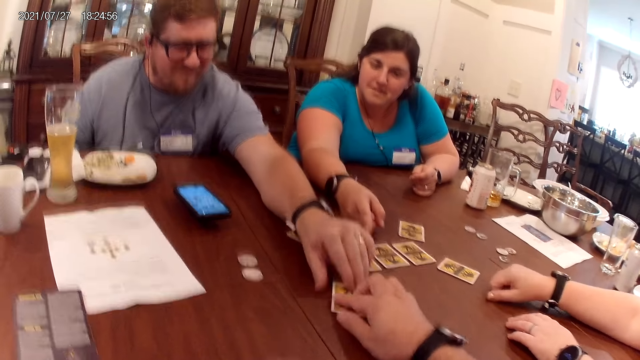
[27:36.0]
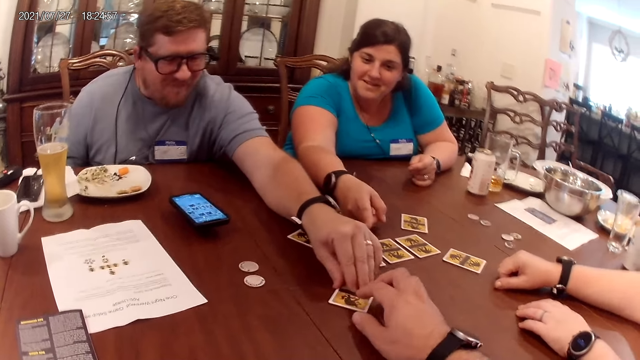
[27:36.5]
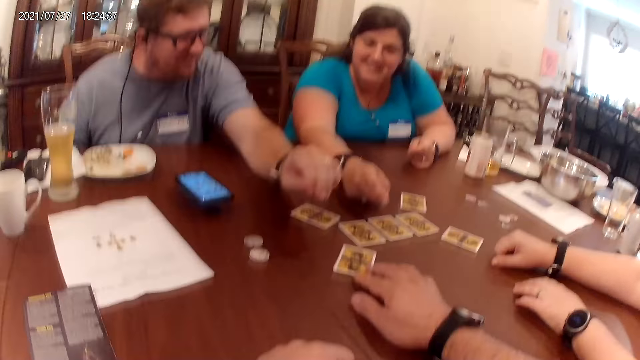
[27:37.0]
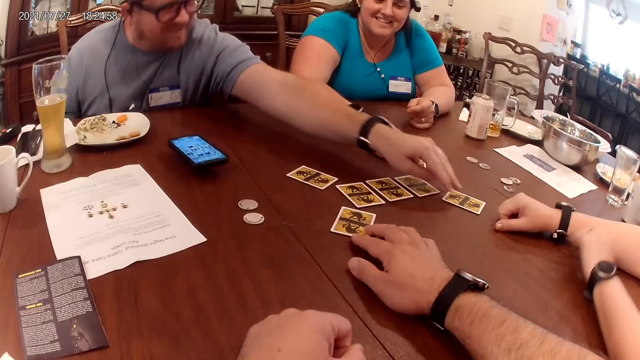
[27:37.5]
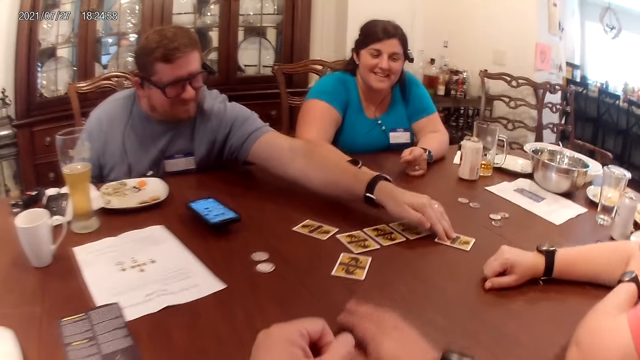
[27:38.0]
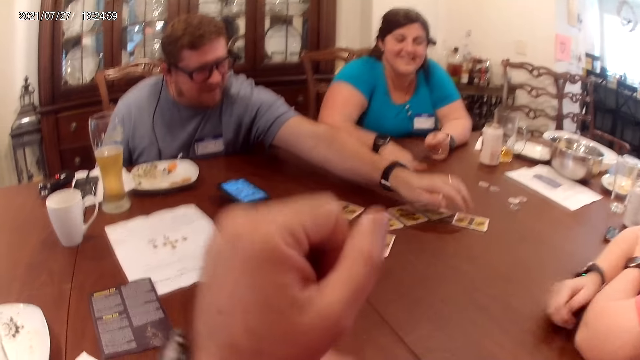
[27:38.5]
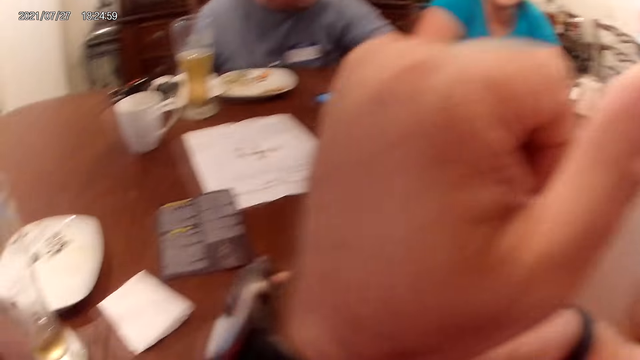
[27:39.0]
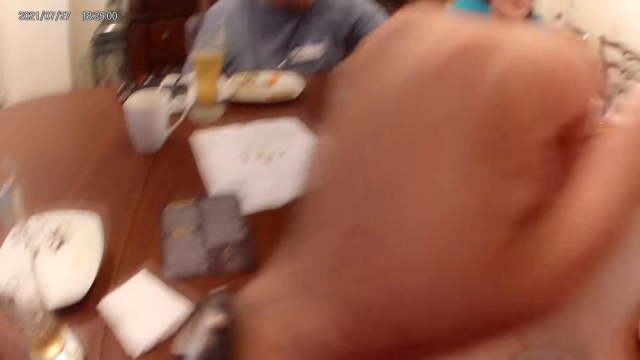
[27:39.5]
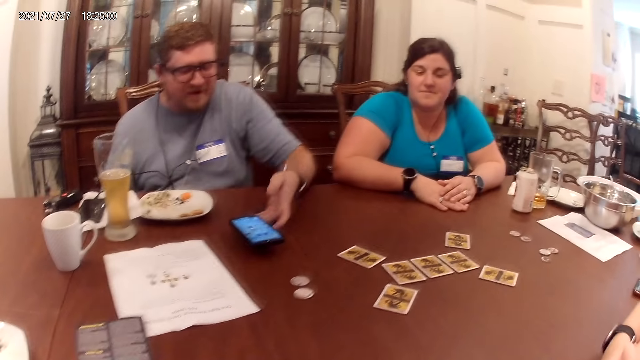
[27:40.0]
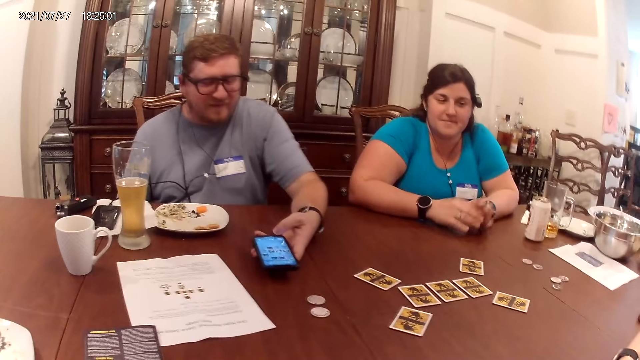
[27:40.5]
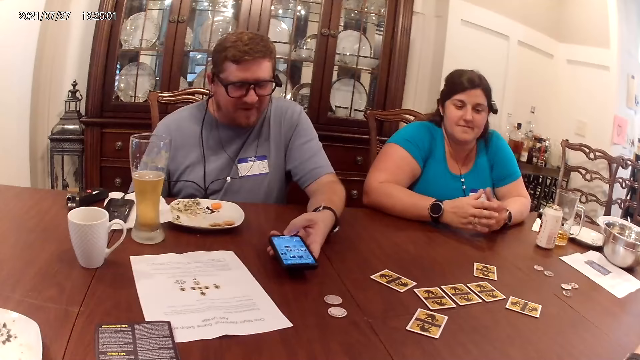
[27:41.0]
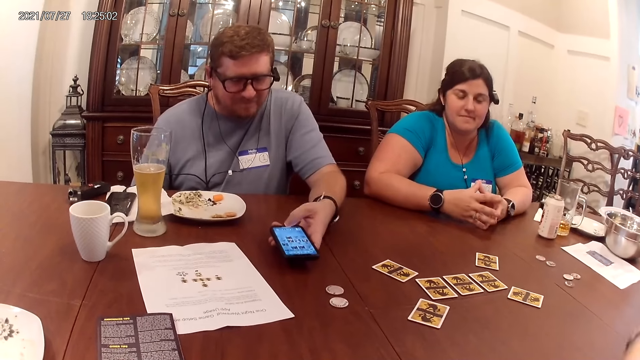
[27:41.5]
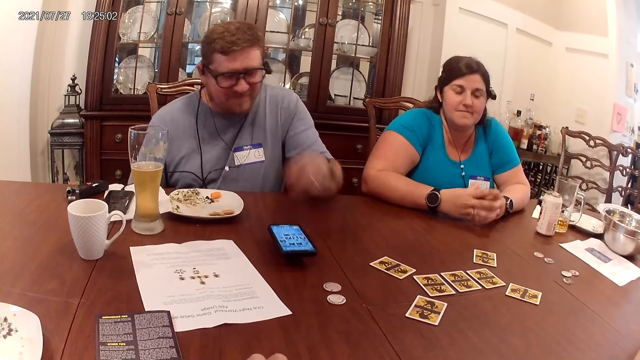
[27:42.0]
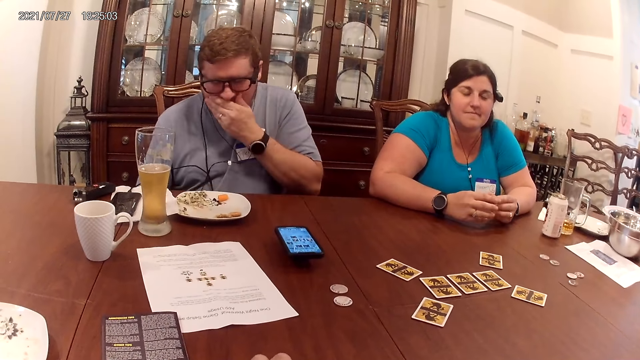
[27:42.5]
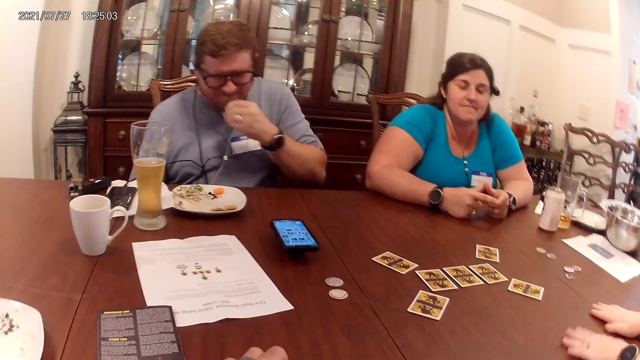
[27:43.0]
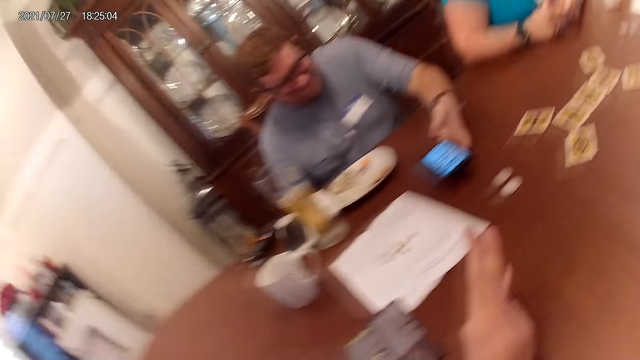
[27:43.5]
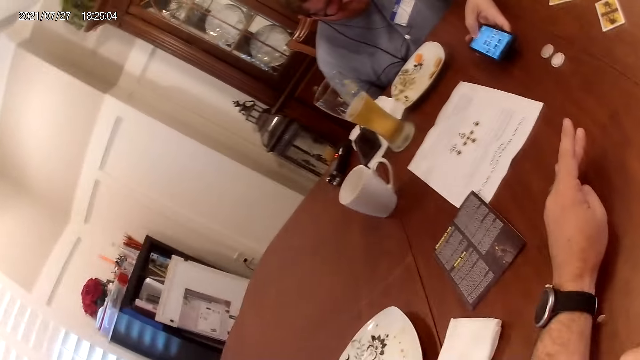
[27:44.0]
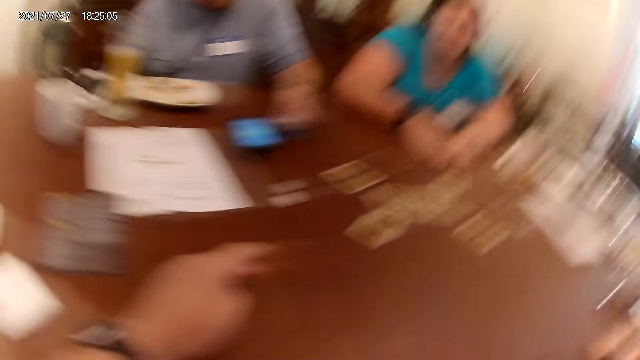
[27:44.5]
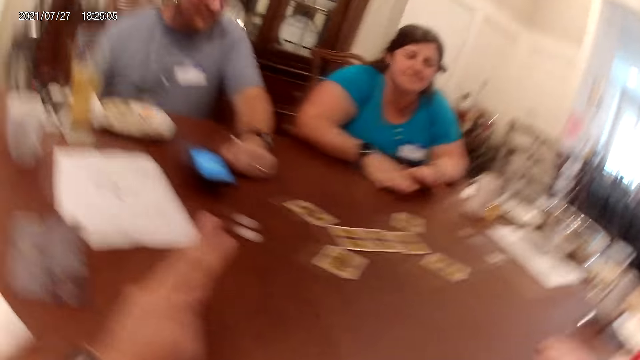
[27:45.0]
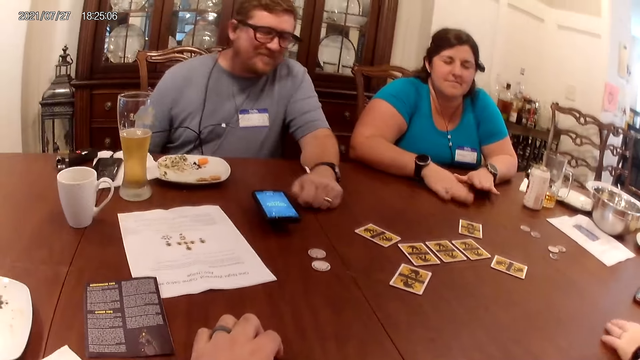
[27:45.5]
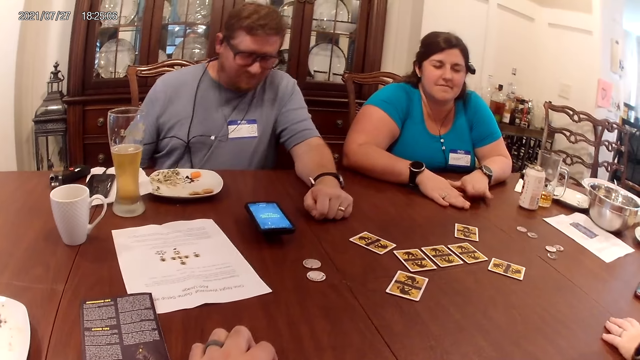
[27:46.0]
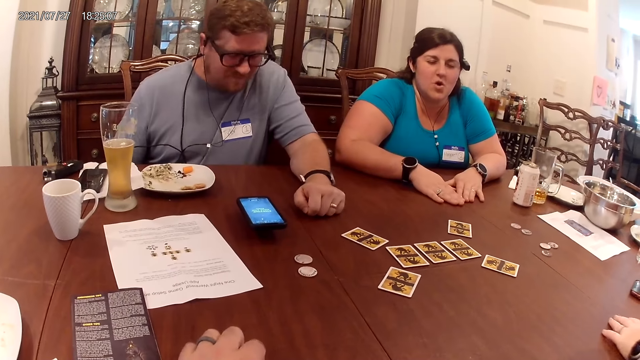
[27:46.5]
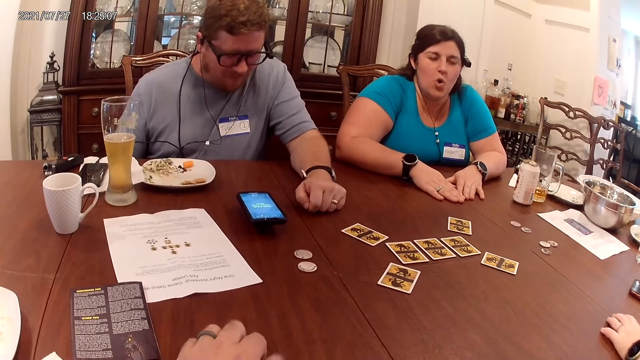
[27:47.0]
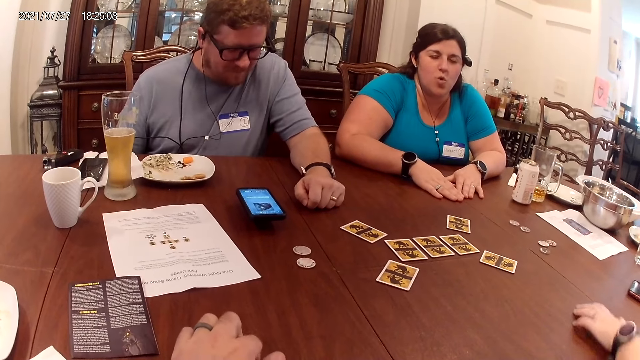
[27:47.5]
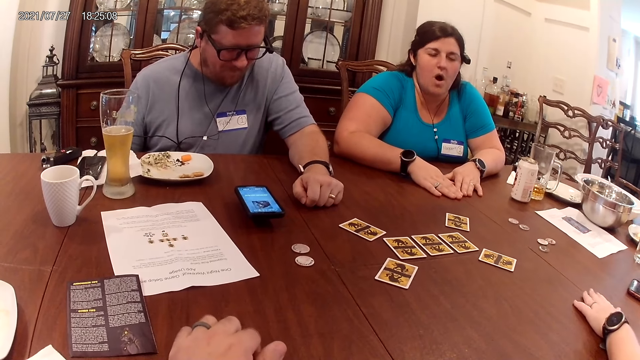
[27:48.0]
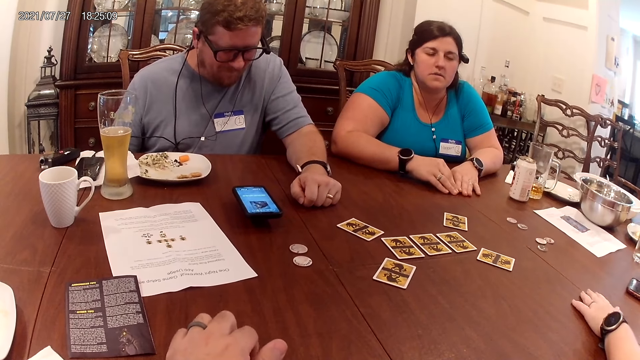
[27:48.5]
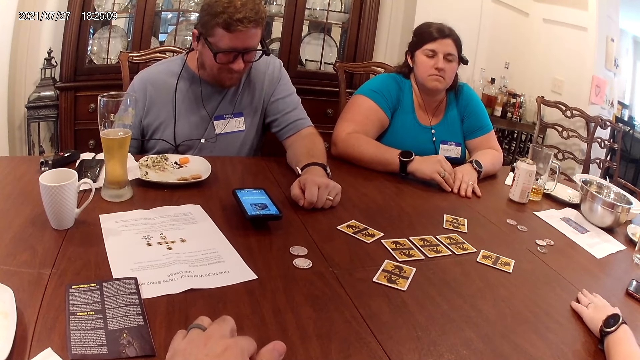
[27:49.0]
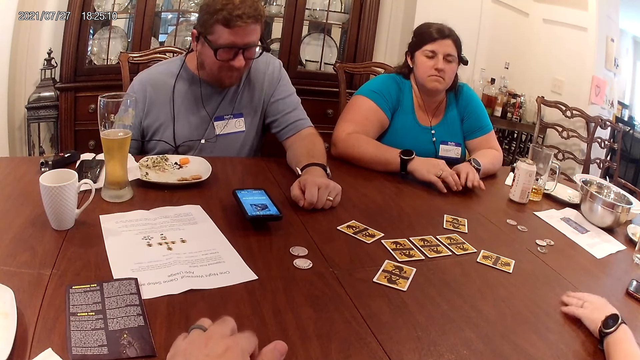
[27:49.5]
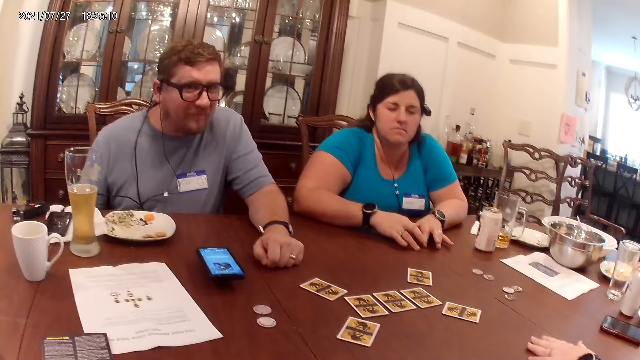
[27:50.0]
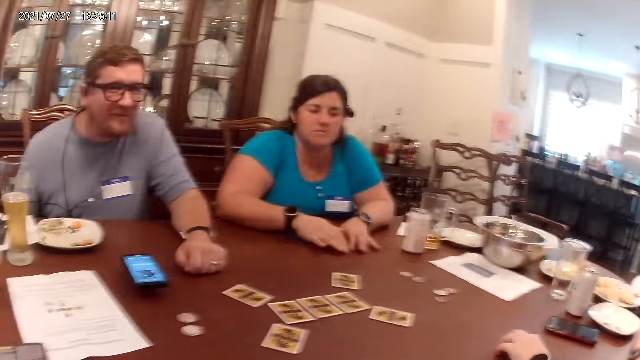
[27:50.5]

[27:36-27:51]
A man touches a card on the table with his left hand. He touches a card again. The camera wearer adjusts his watch. The man holds a phone on the table with his left hand. The man touches his face with his left hand. A woman taps the table with both hands. The man wipes his mouth. The man operates the phone on the table with his left hand. The camera wearer looks around. Another woman taps both hands on the table. The camera wearer taps the table with the fingers of his left hand.

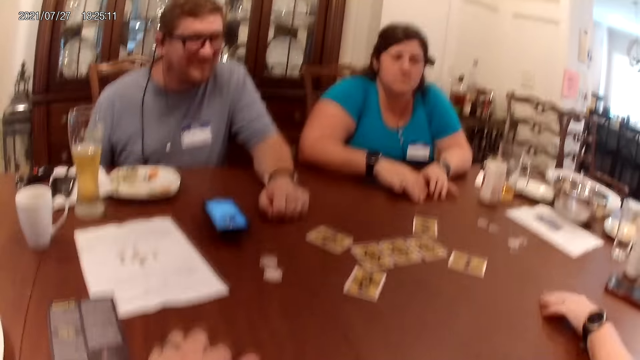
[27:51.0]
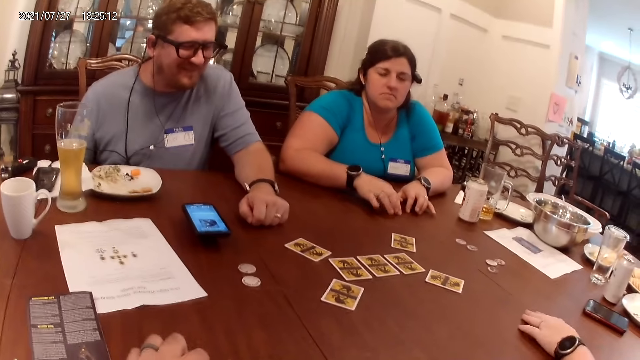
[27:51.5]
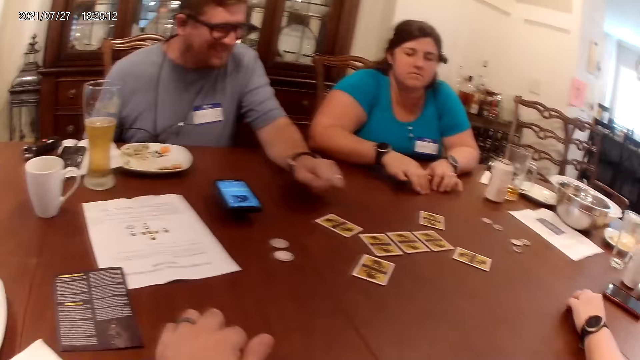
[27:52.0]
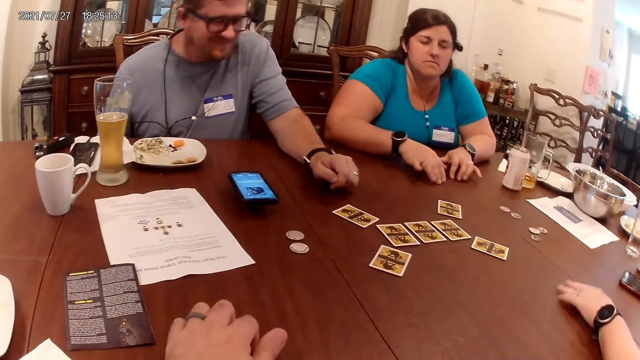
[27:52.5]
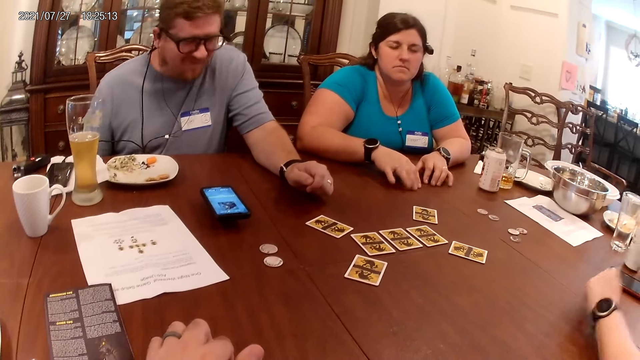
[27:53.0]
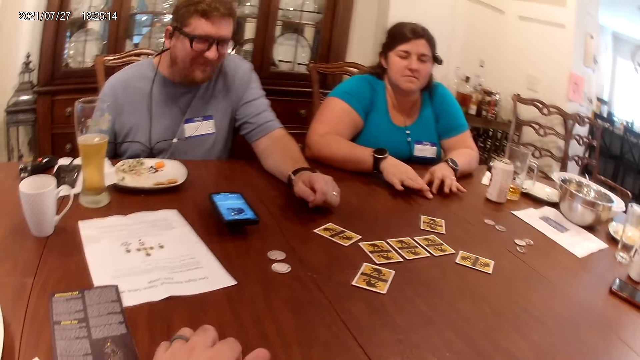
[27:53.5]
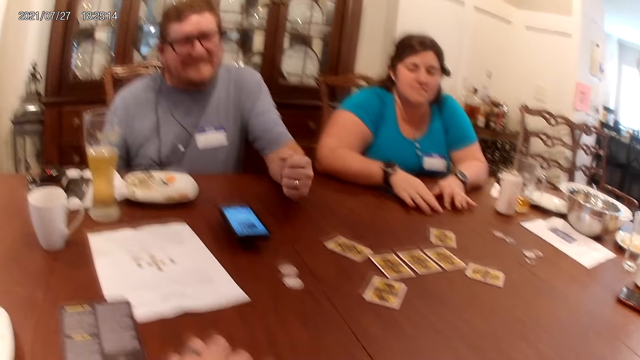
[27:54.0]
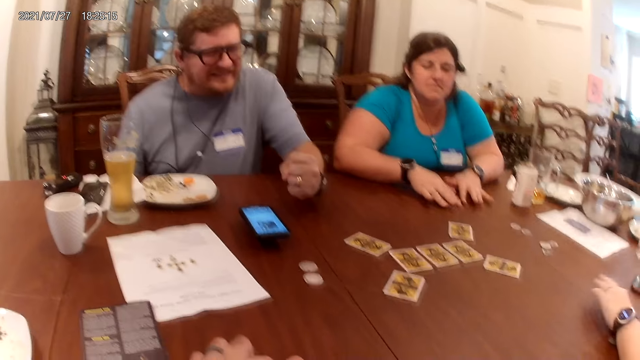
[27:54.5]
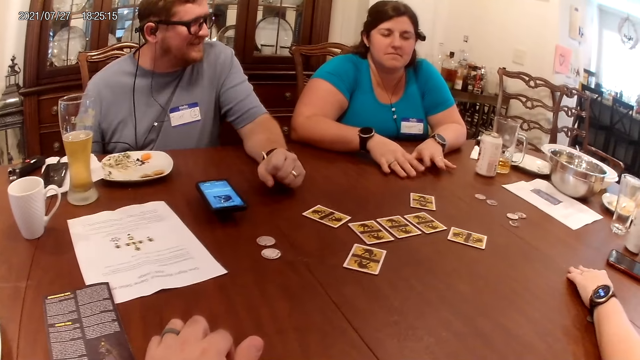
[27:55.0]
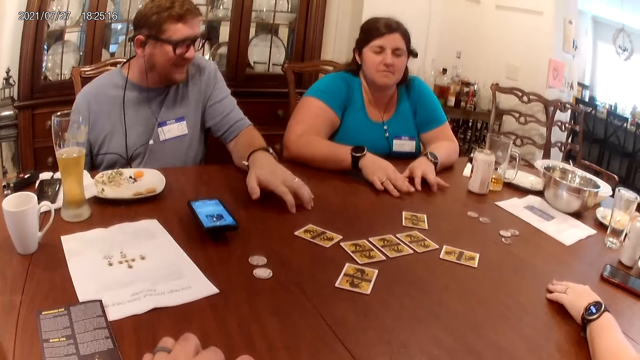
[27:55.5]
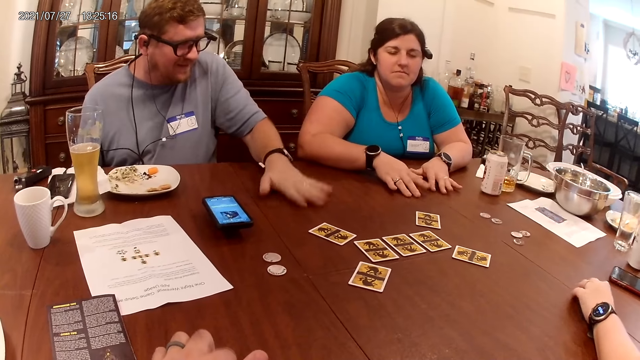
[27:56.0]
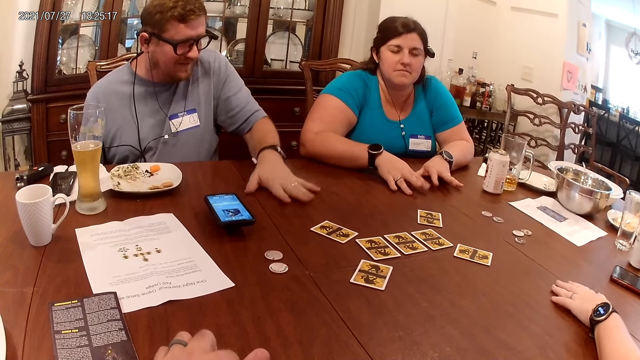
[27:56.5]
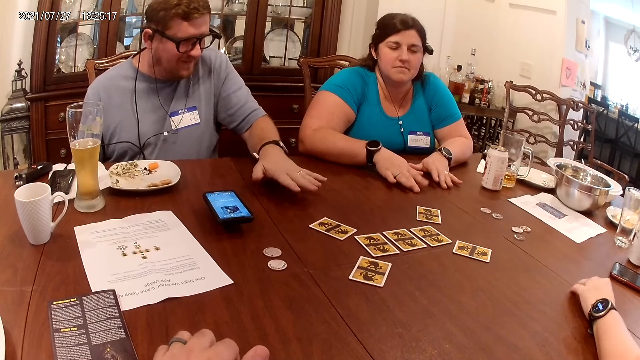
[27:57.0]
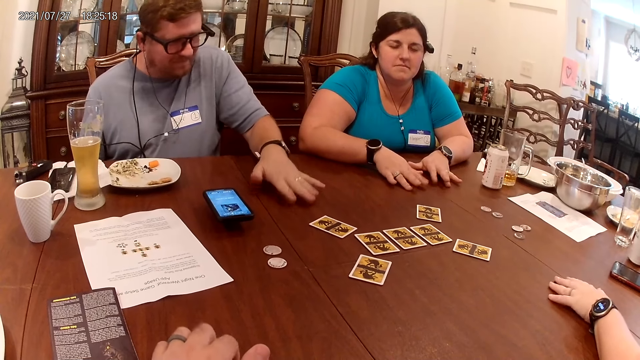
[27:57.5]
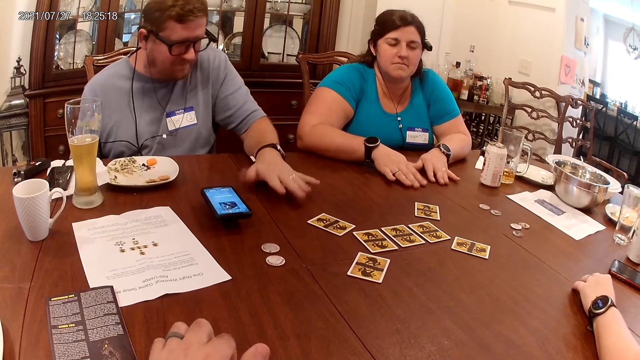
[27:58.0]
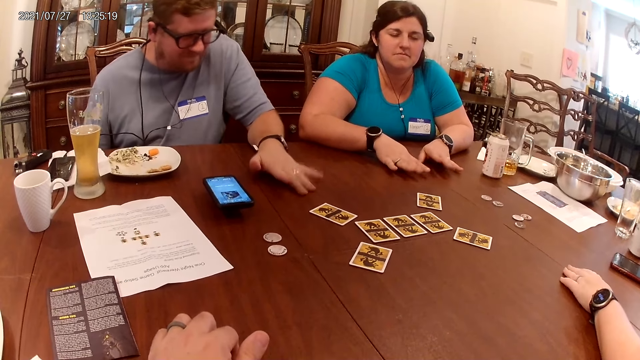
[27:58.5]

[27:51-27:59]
A man puts his hand on the table. Another man taps the table with his left hand.
